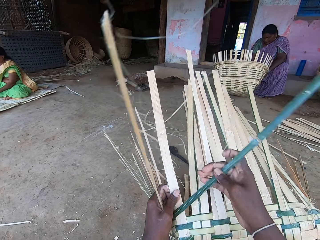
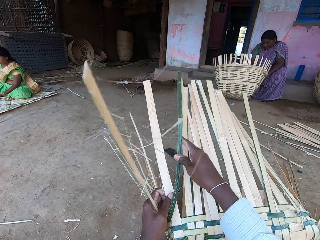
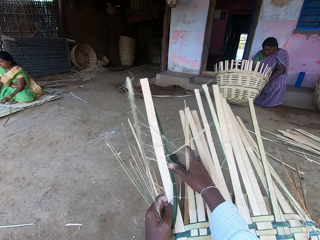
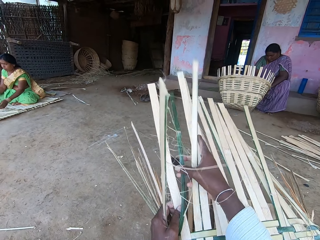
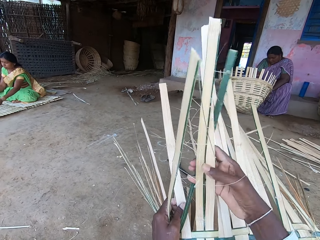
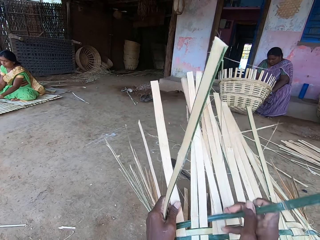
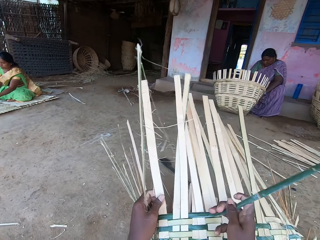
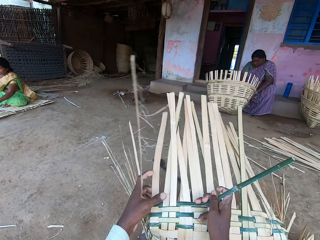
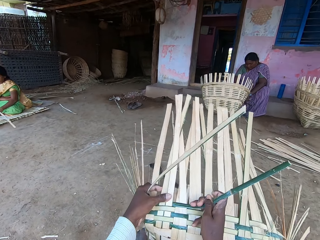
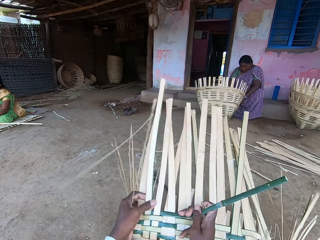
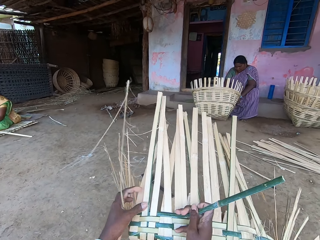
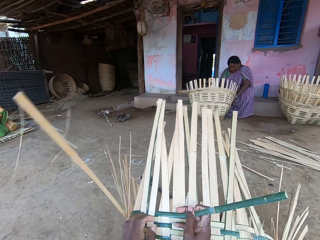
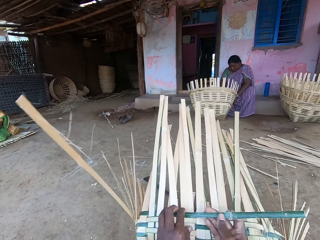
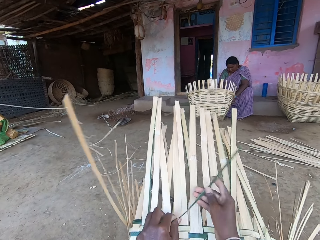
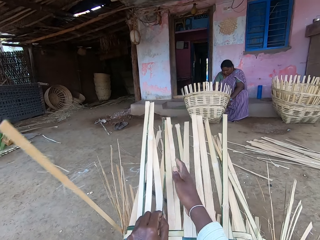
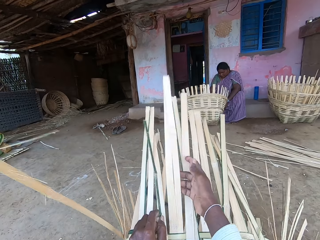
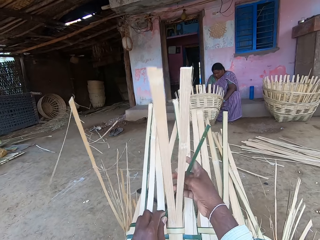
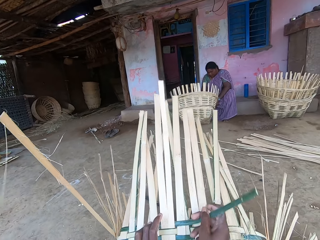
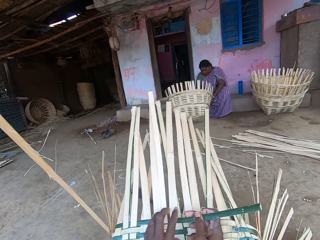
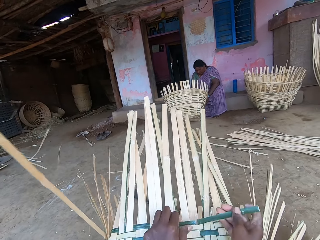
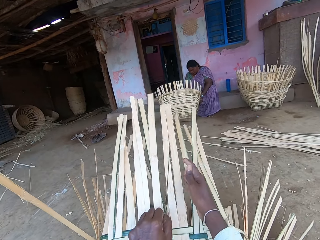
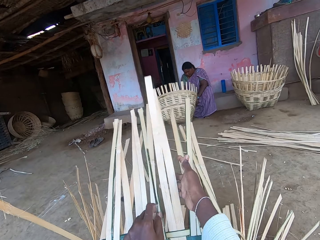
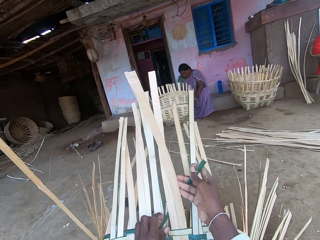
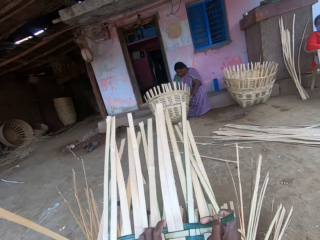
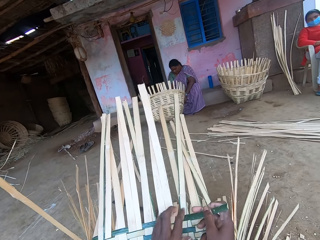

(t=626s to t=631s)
The camera wearer makes the basket with bamboo raffia in both hands.

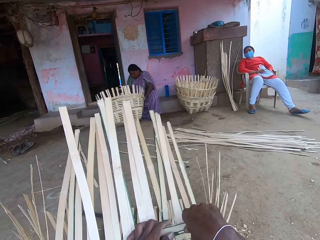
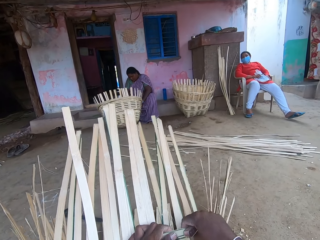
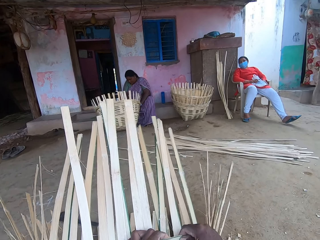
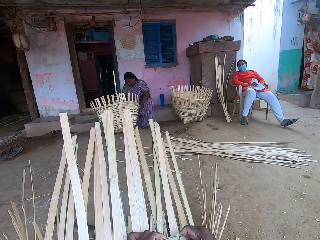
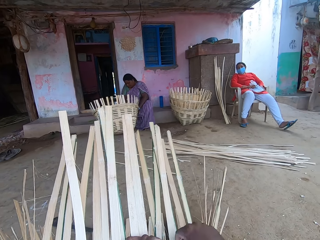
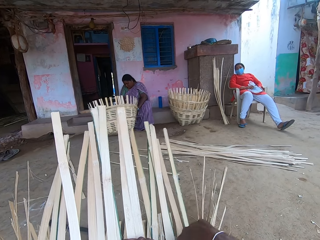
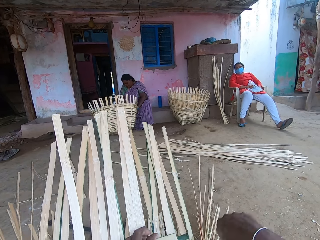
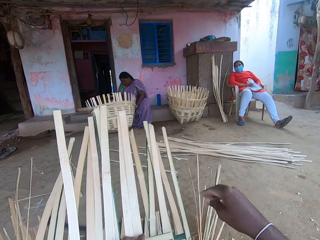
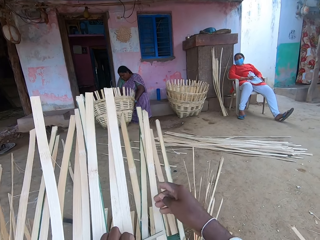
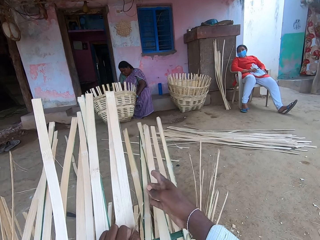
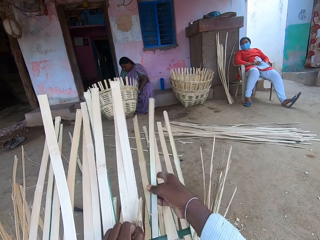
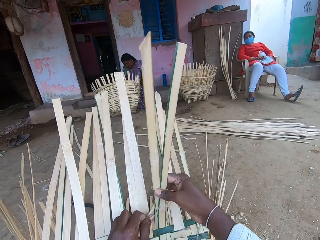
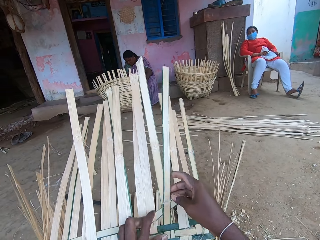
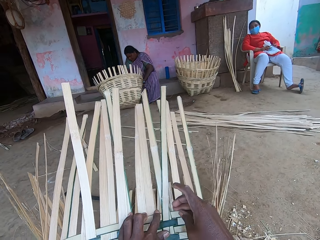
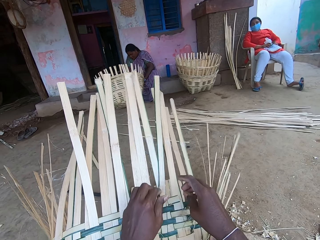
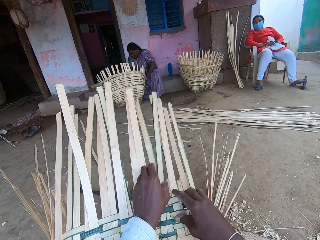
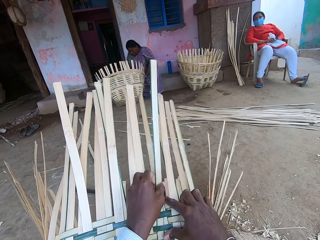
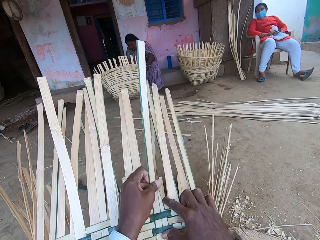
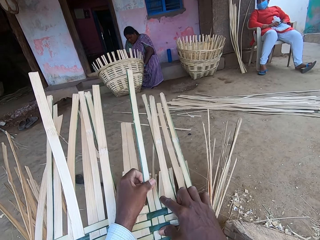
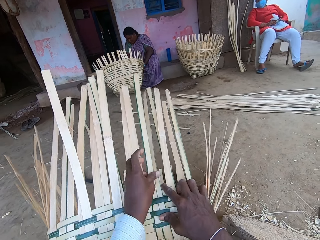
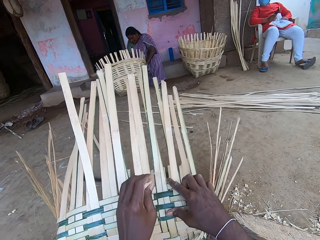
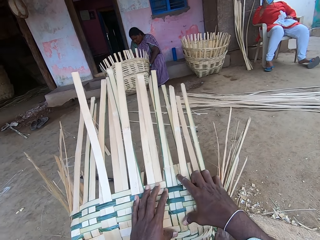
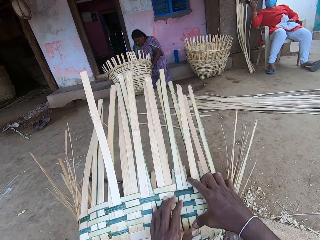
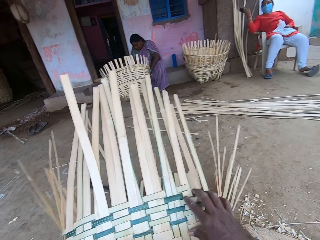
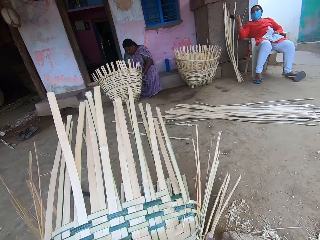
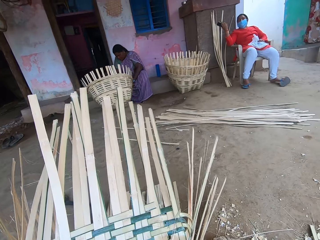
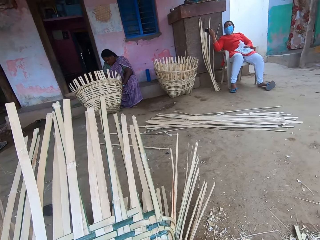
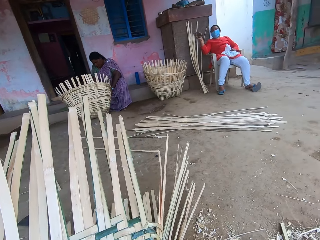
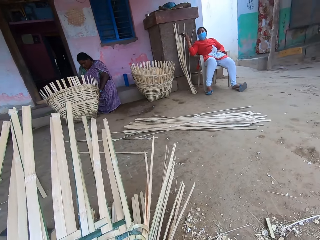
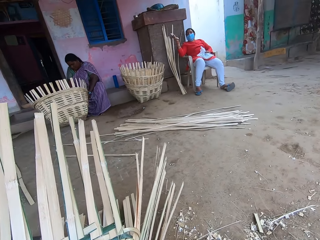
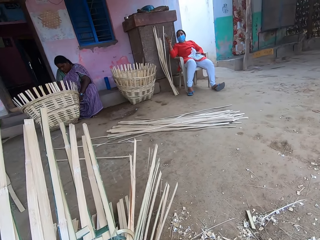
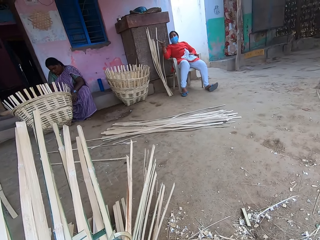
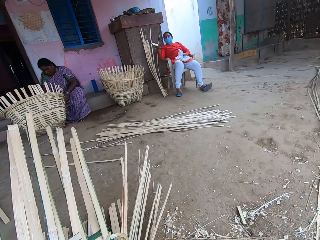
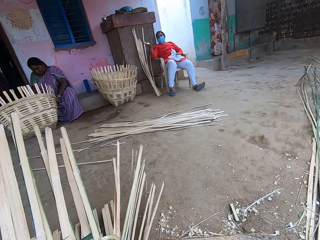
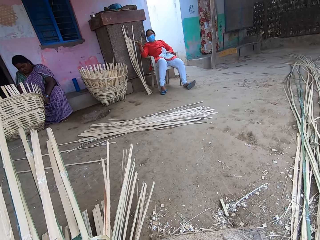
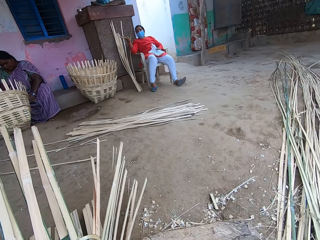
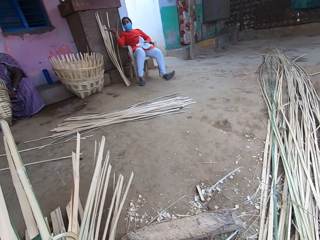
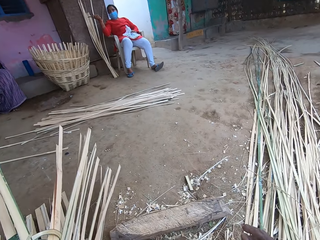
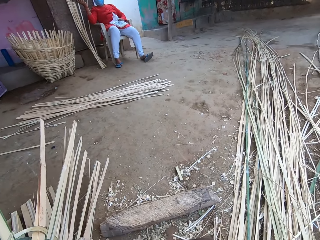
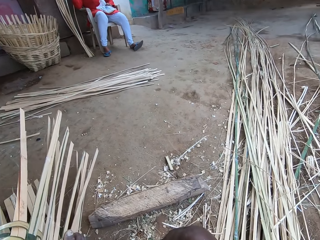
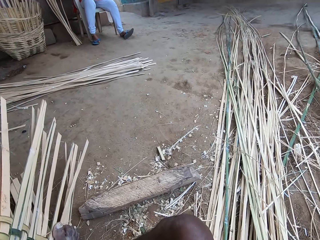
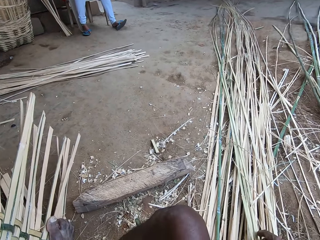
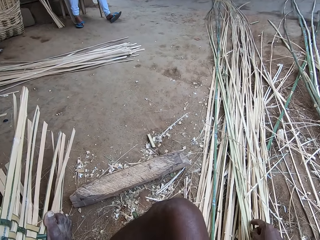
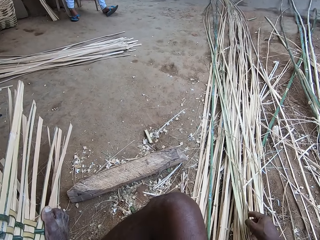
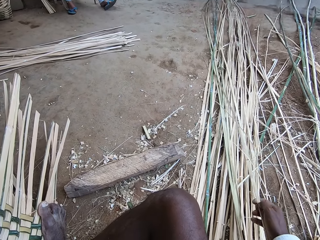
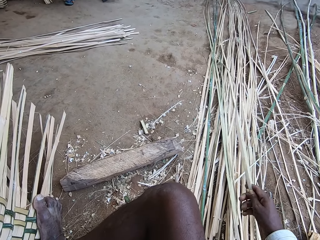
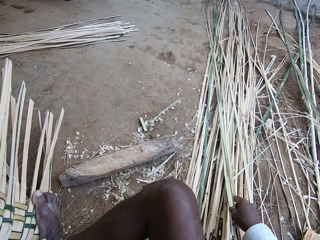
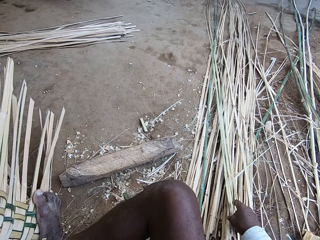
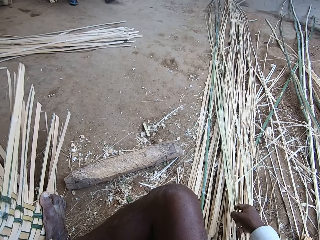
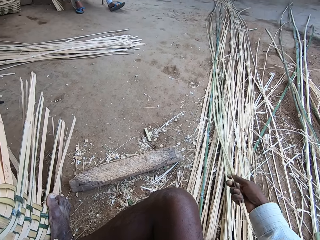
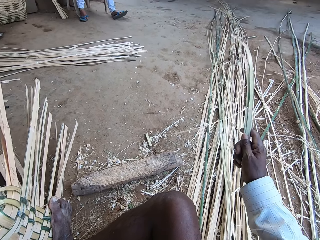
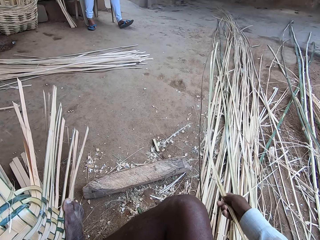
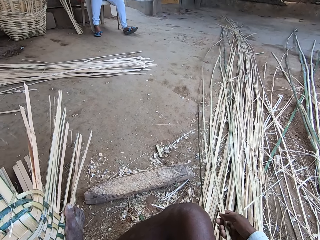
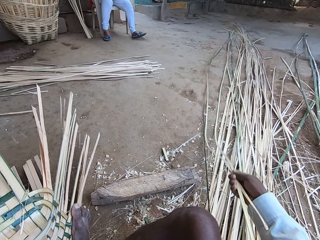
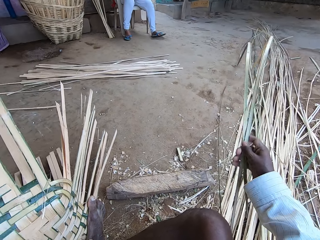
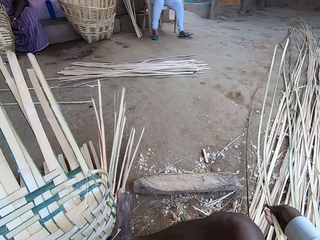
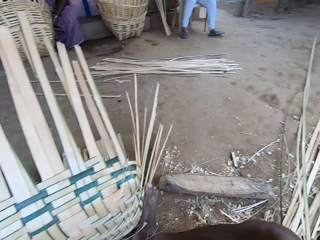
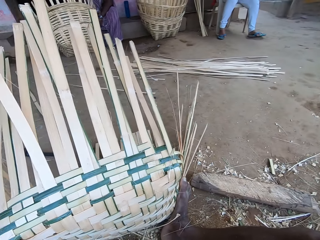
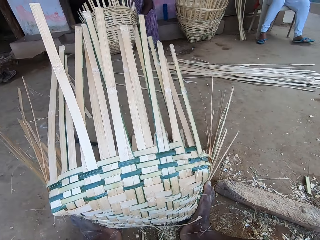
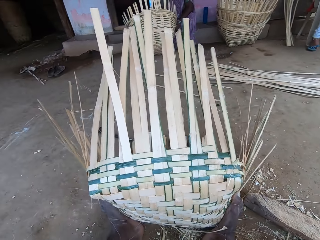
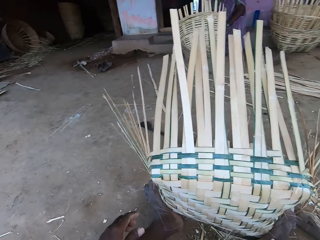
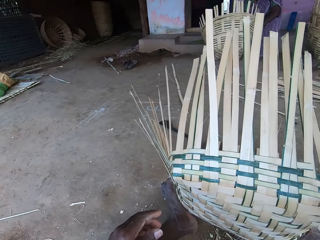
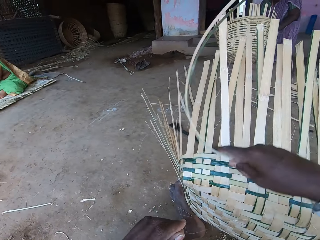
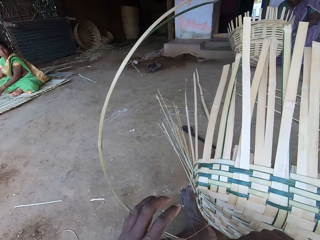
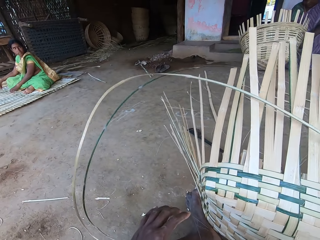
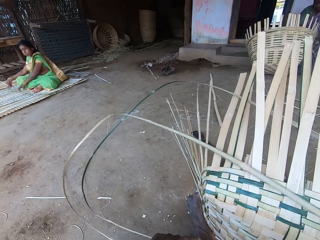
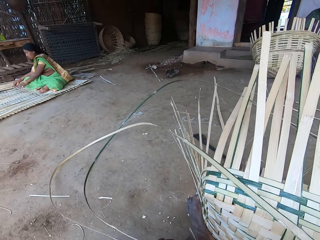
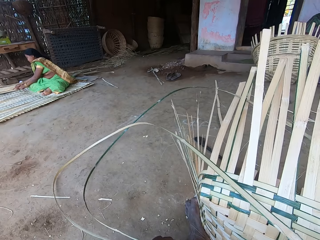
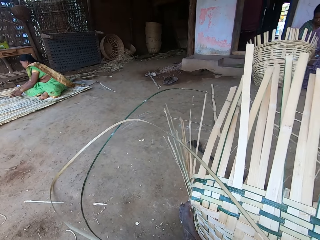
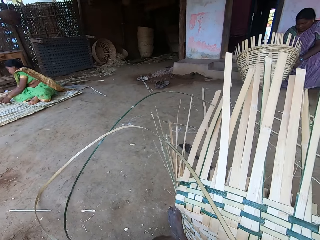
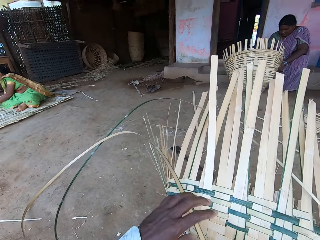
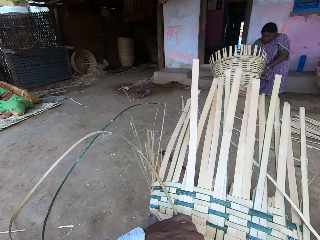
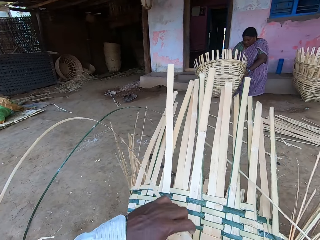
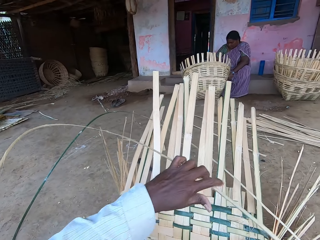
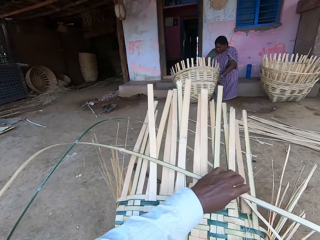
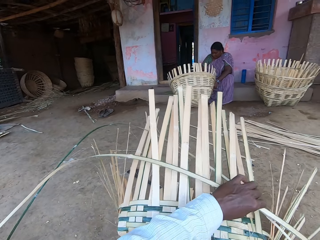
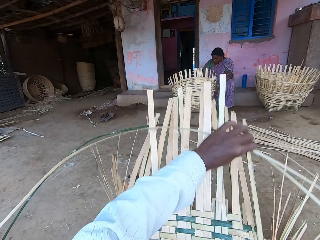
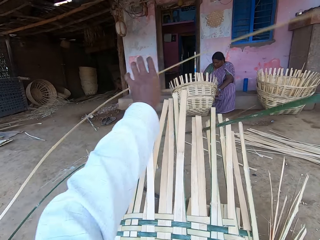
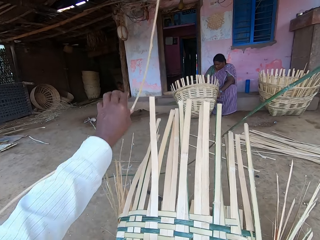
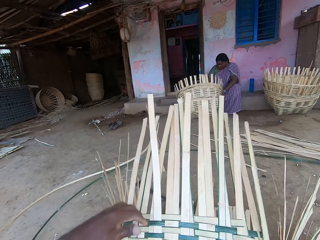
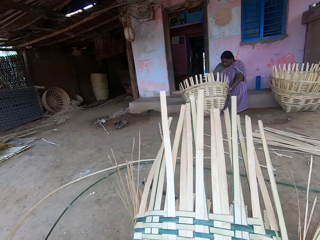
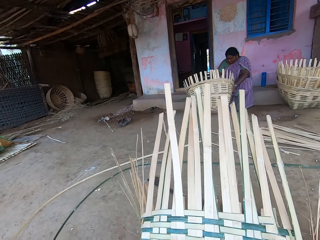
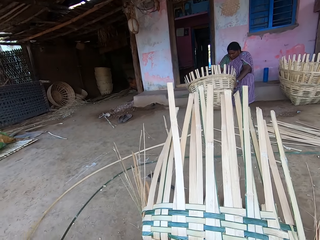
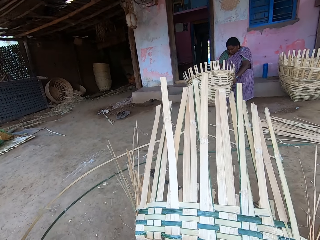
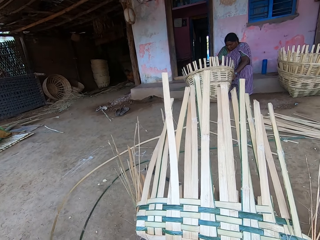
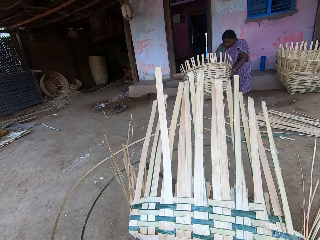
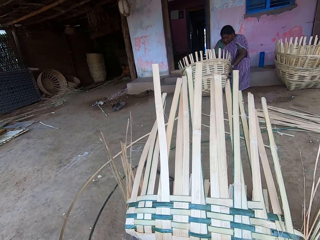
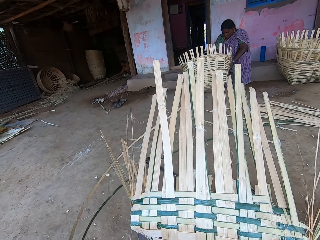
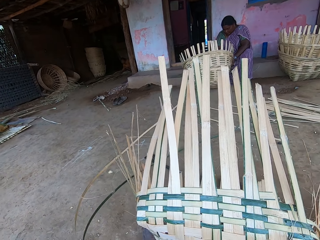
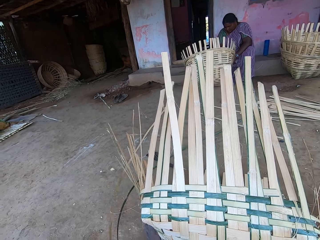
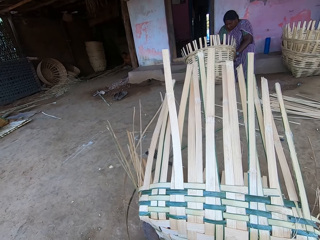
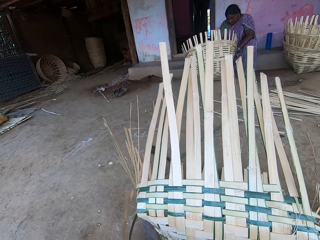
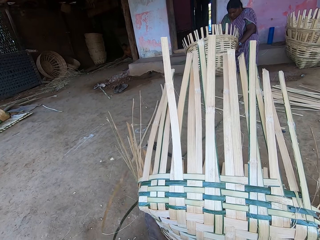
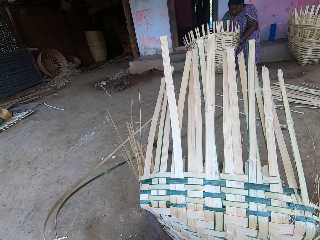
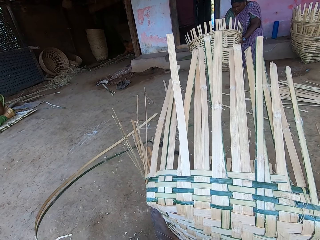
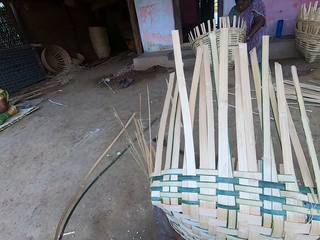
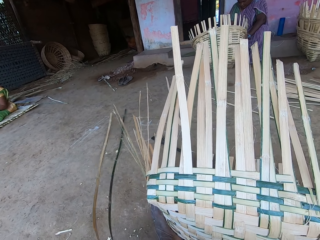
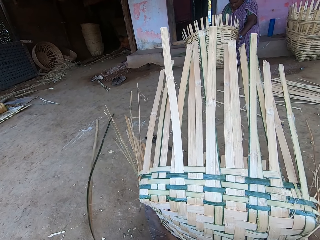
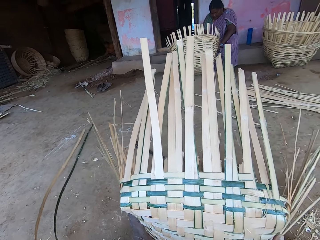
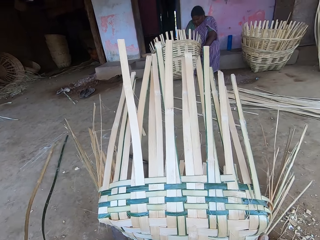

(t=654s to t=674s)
A man converses with the woman. The camera wearer picks bamboo raffias from the ground with his right hand. He holds the bamboo raffia with both hands.
